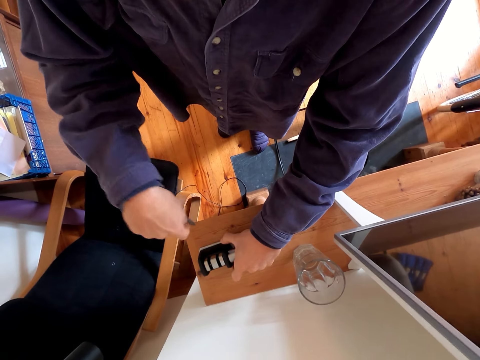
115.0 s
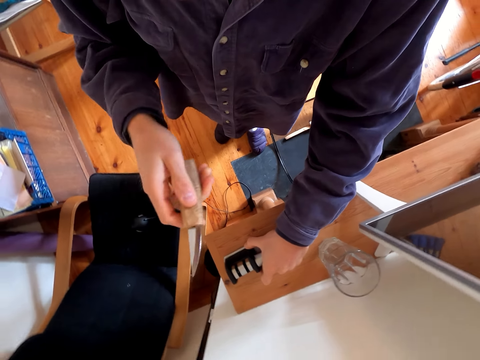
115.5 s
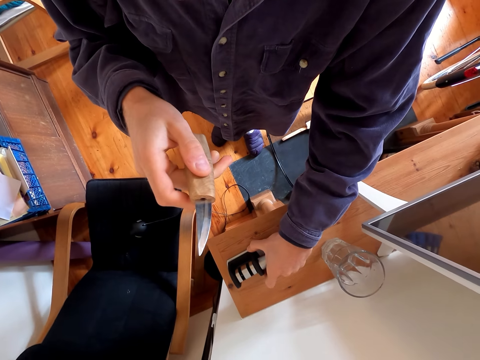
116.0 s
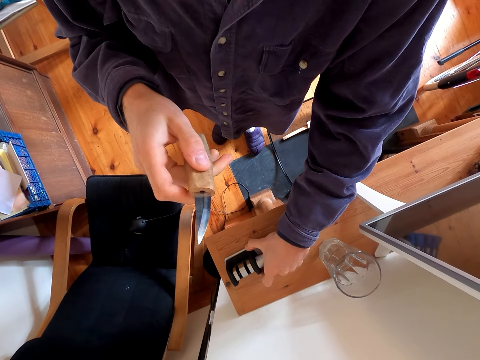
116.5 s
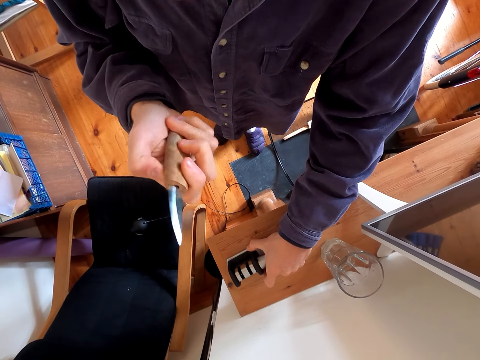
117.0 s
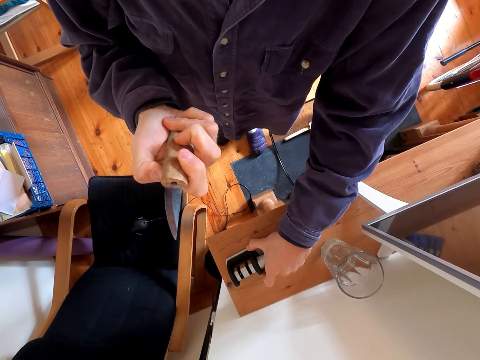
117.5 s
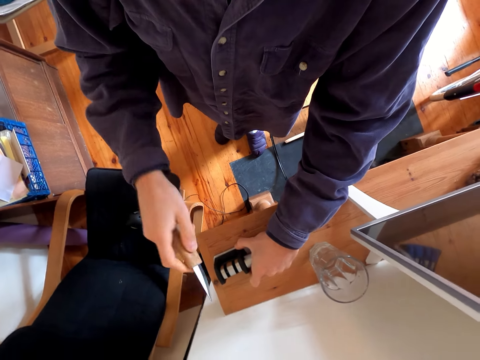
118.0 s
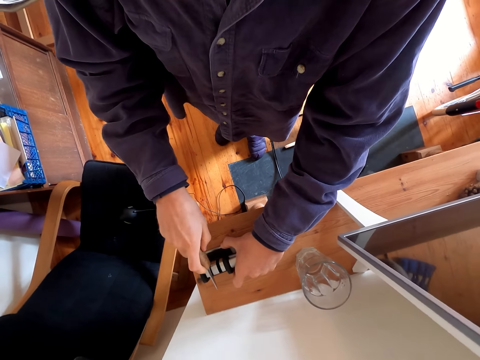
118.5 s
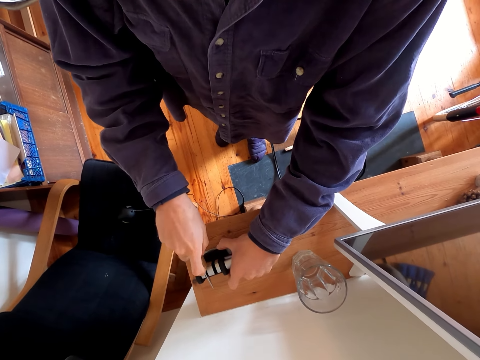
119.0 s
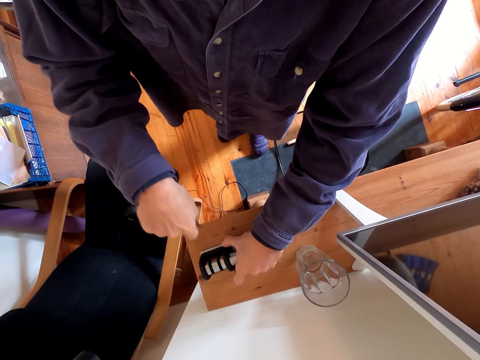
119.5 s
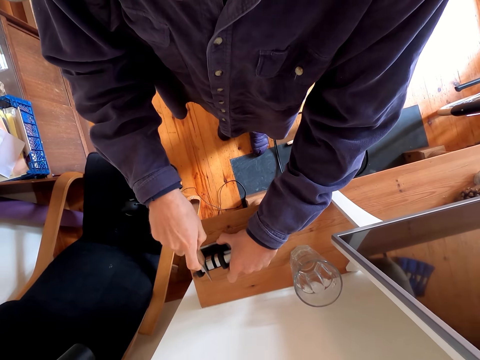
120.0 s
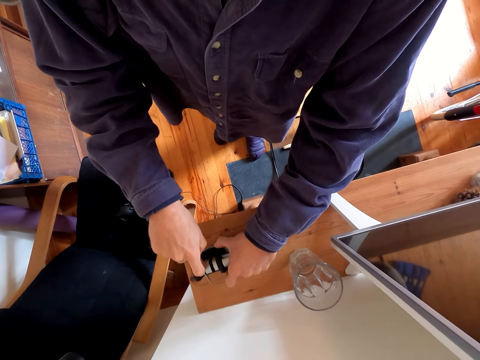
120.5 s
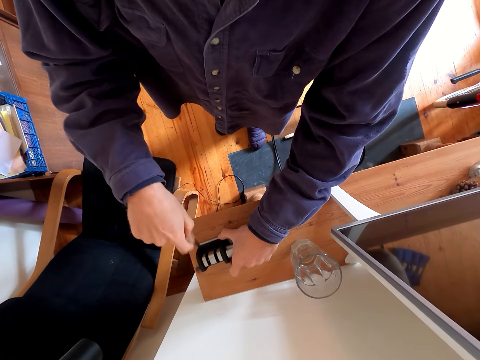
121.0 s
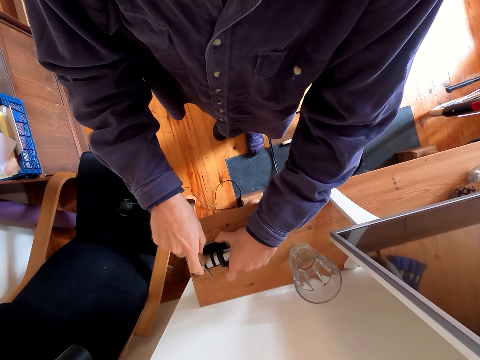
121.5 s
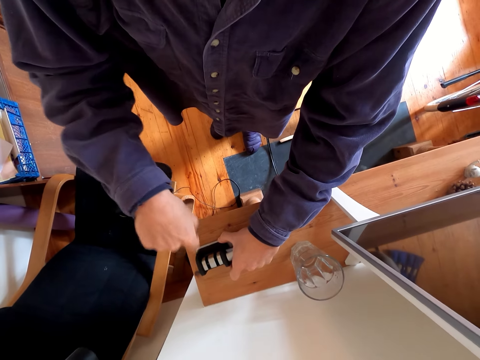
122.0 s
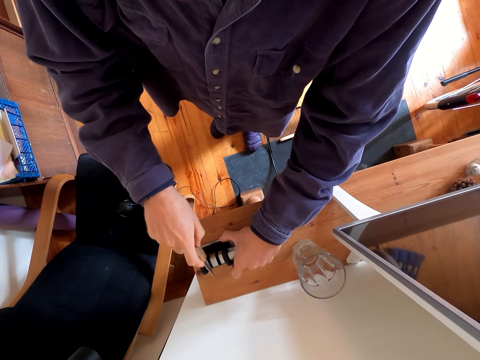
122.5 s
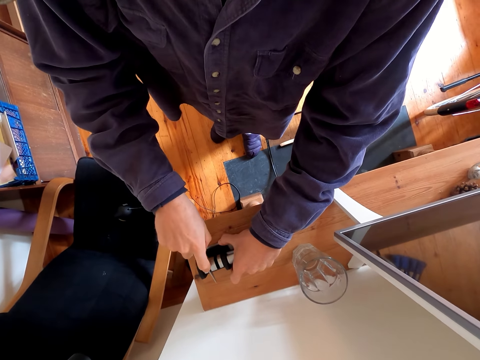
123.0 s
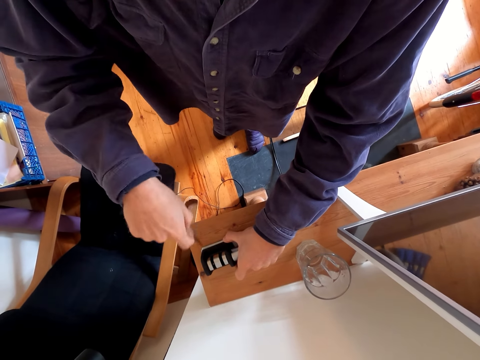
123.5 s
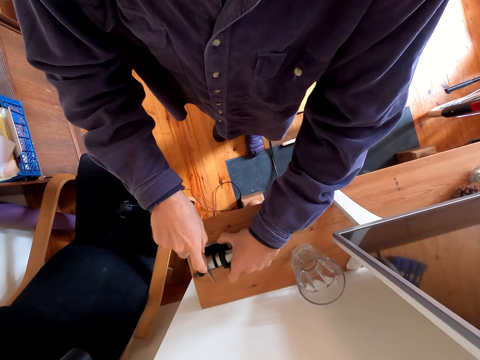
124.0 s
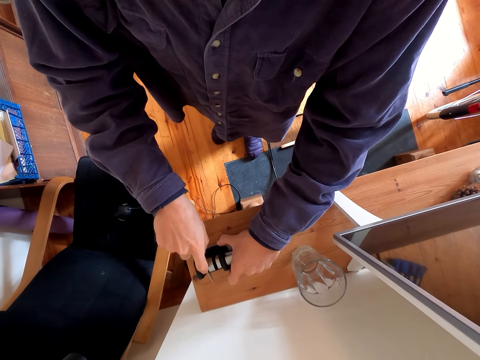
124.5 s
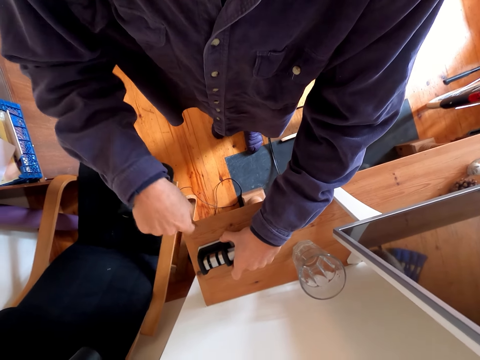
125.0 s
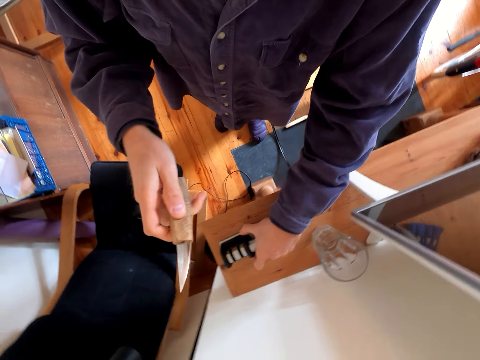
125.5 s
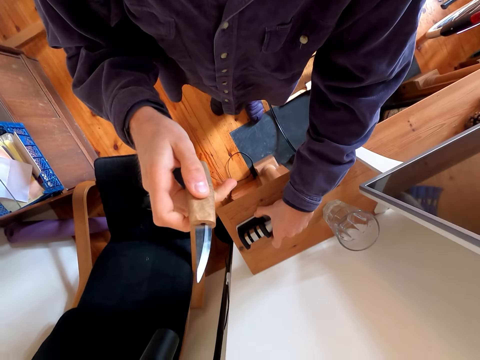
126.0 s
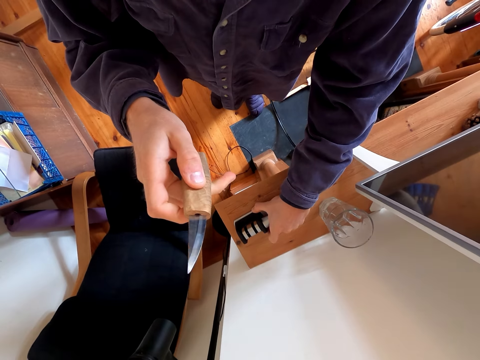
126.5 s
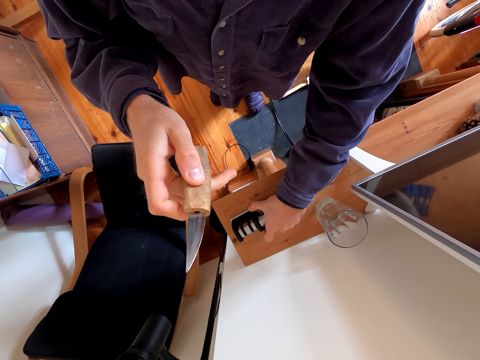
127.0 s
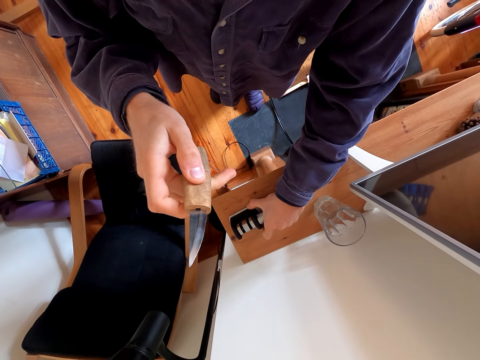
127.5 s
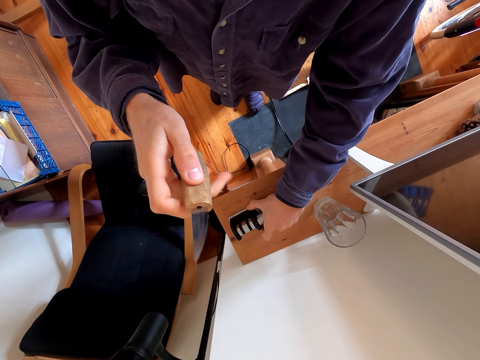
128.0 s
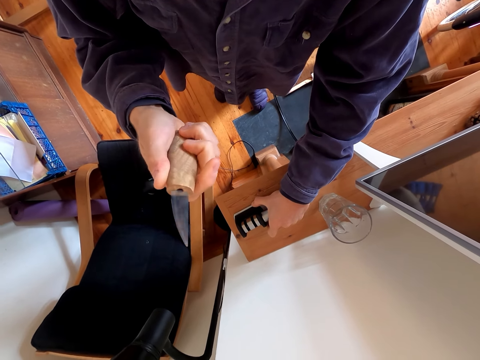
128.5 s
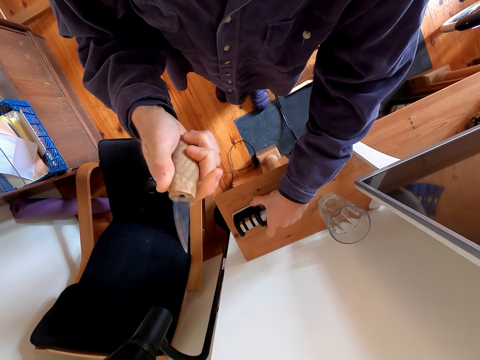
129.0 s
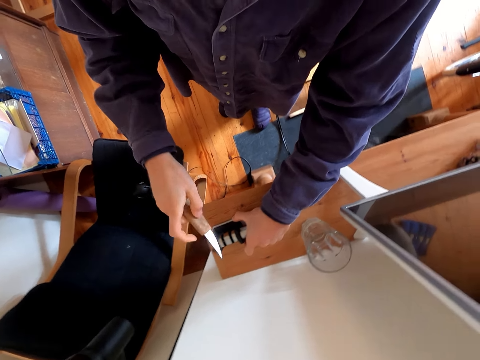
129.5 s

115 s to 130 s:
The camera wearer stares at the knife. They grind the knife.

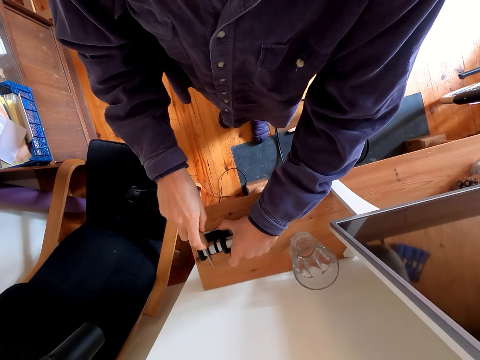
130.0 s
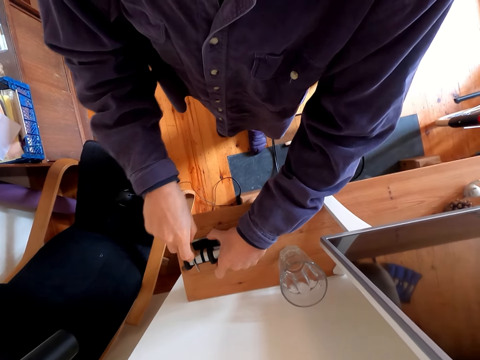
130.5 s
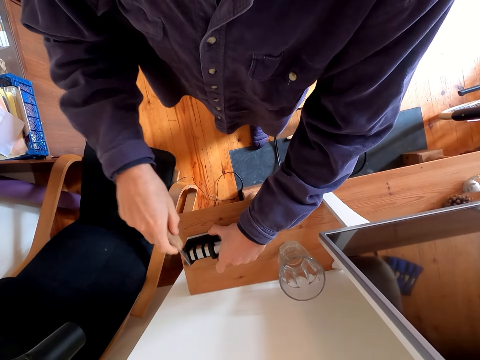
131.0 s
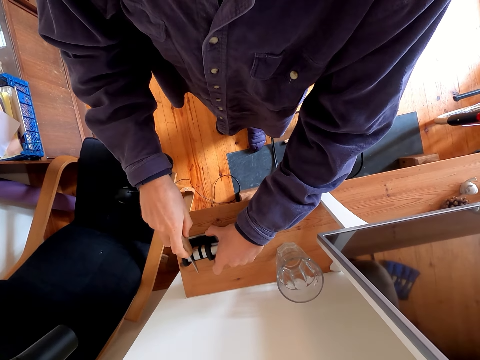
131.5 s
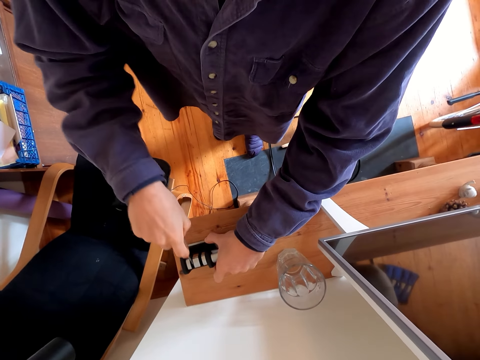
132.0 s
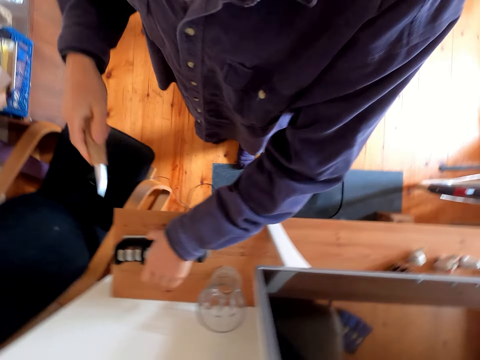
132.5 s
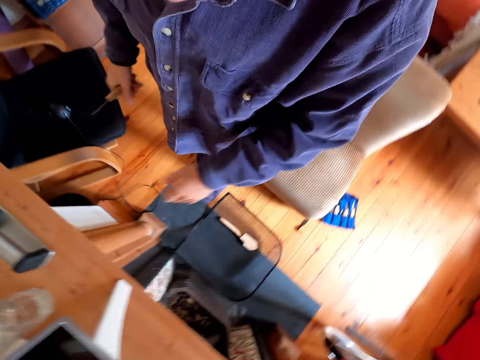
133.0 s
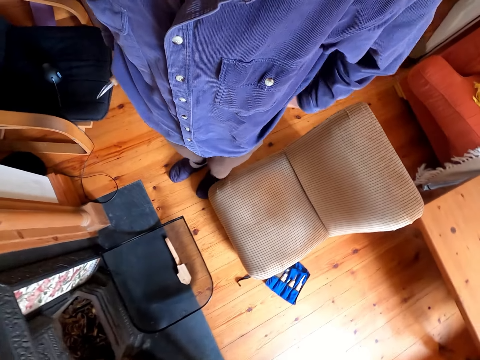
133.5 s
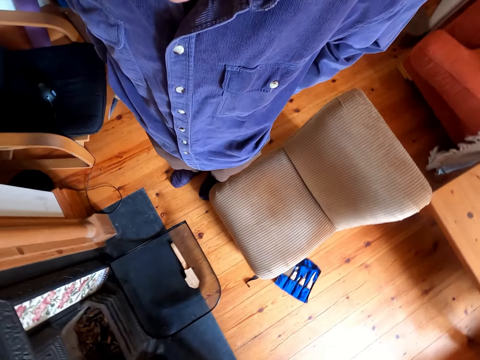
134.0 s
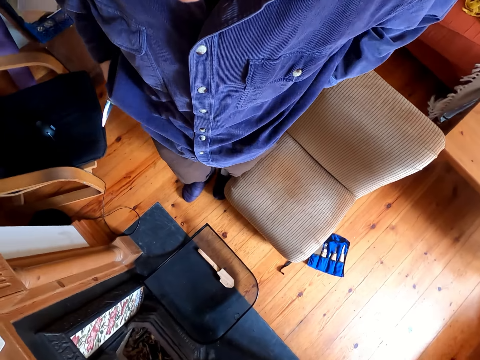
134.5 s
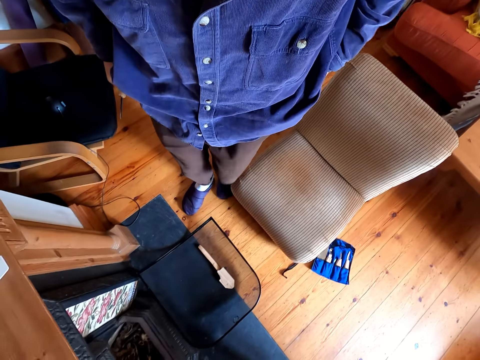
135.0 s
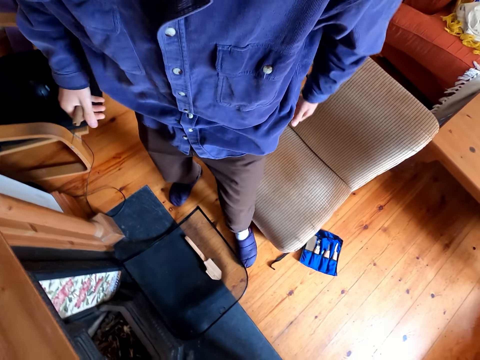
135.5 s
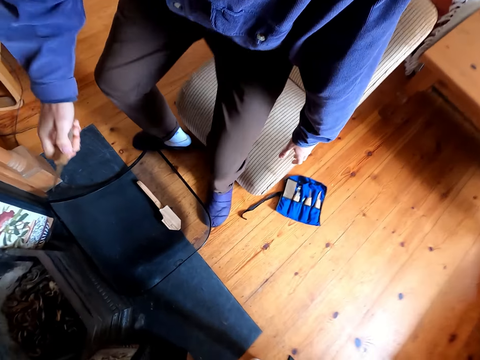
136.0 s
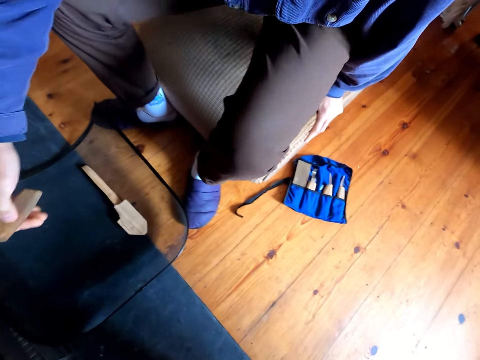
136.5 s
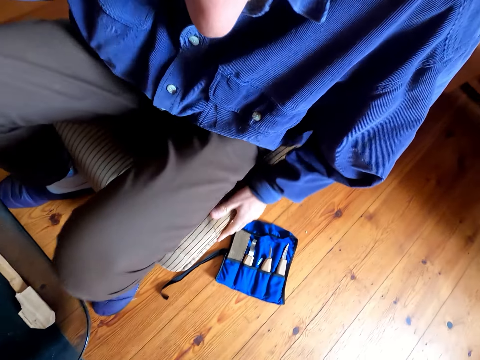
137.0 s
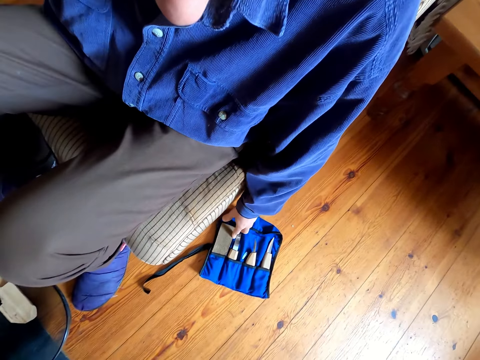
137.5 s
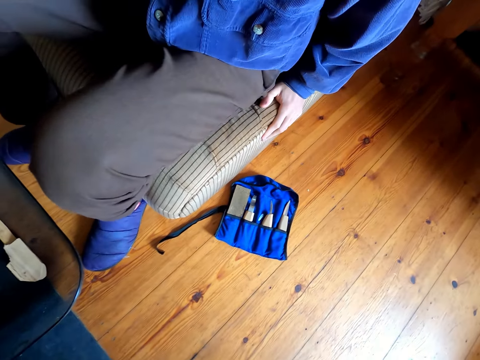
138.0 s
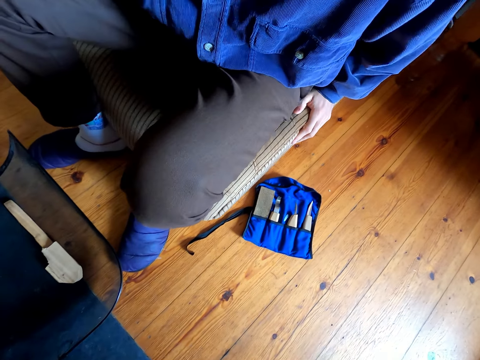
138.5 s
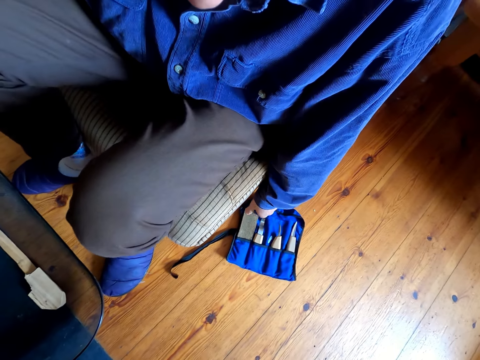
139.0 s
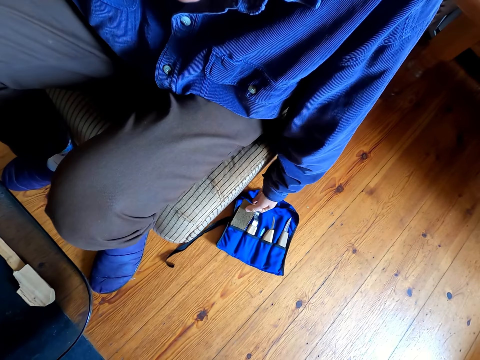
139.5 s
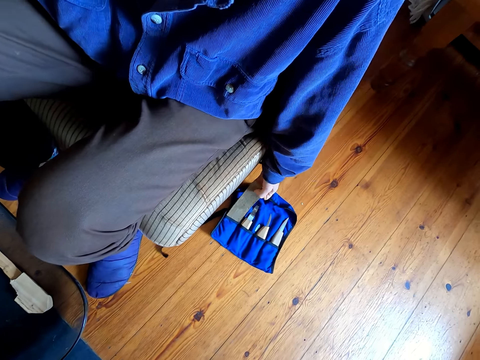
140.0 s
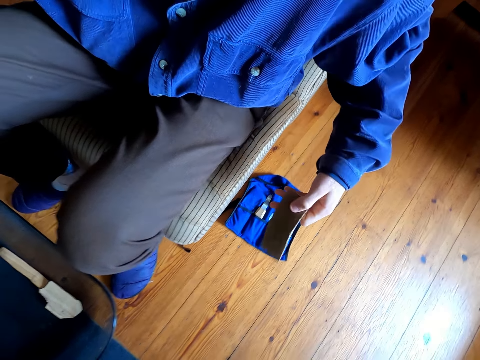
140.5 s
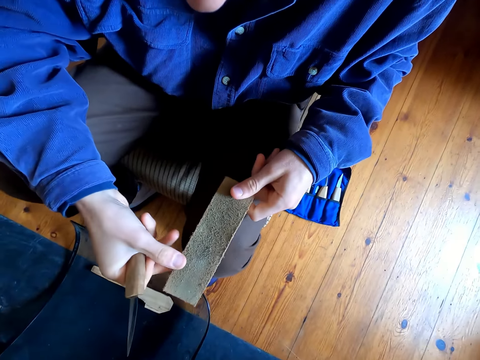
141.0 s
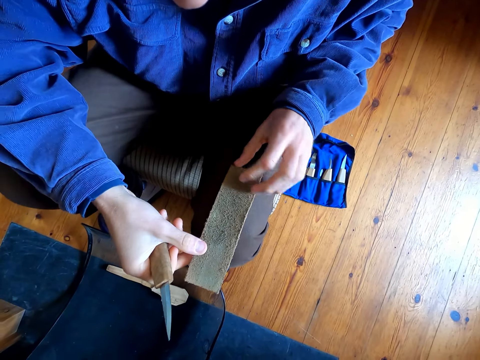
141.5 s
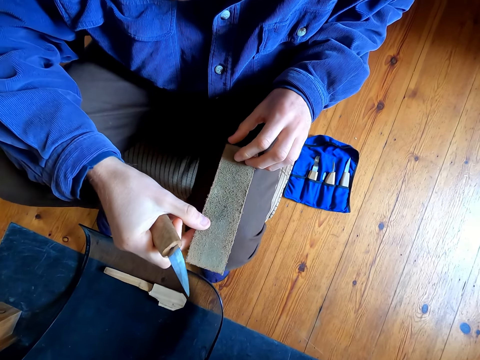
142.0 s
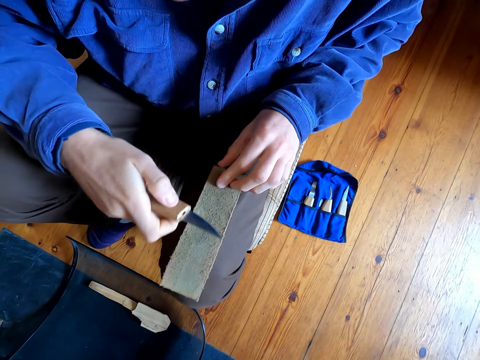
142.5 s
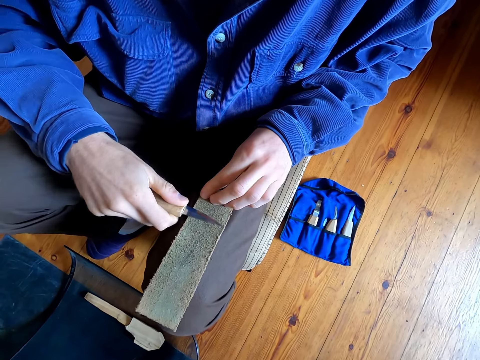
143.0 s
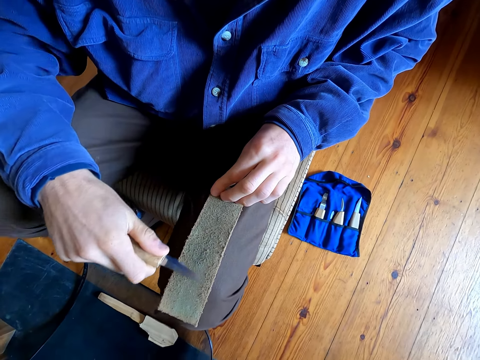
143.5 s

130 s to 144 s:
The camera wearer stares at the timber. He sits down on the chair. He removes something from the tool bag on the floor. He puts something on top of his trousers.
